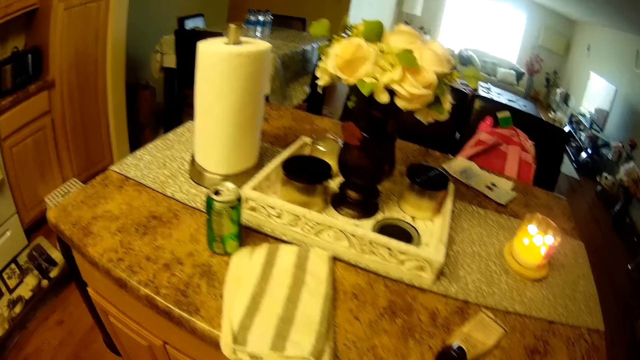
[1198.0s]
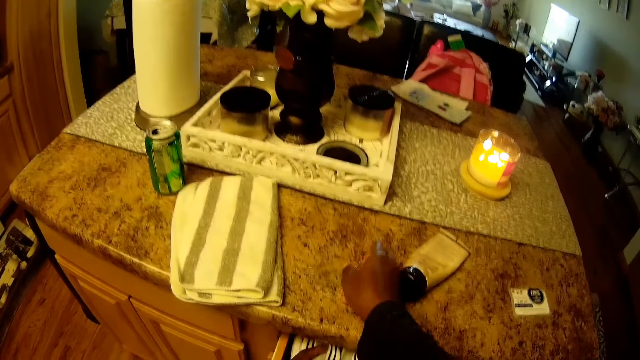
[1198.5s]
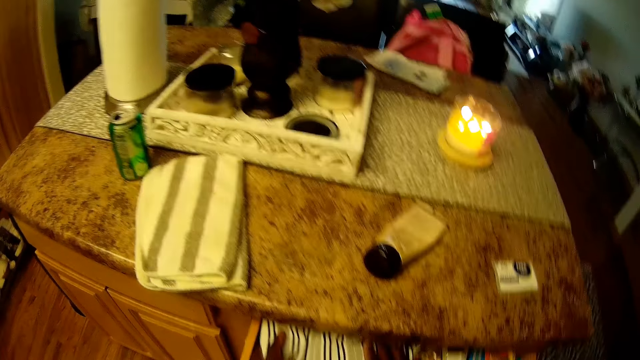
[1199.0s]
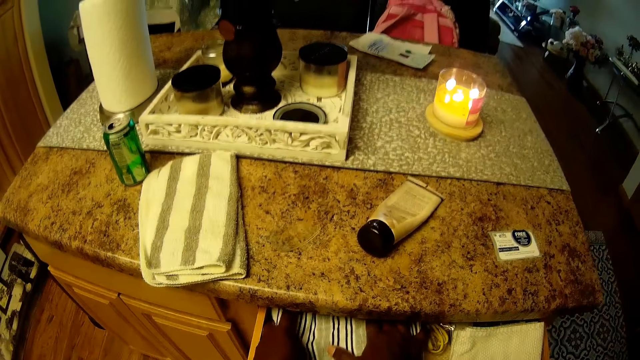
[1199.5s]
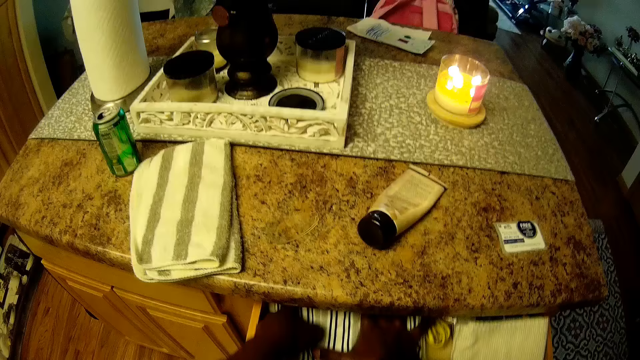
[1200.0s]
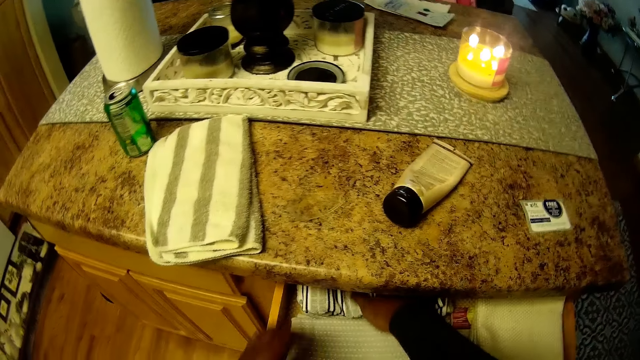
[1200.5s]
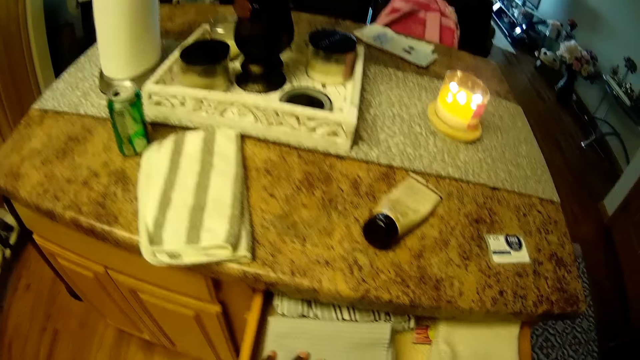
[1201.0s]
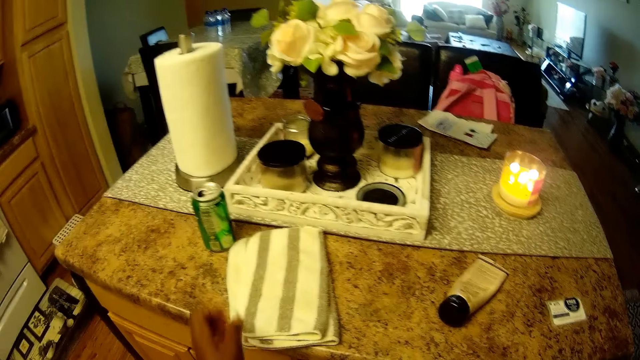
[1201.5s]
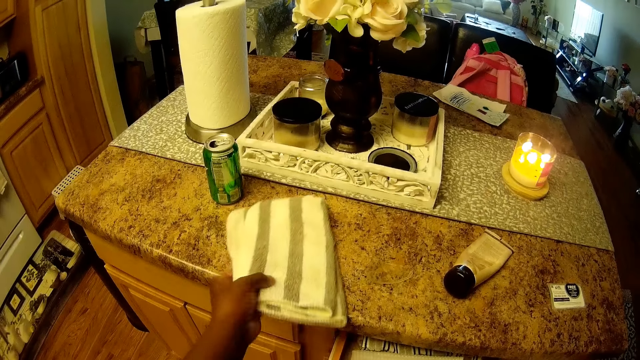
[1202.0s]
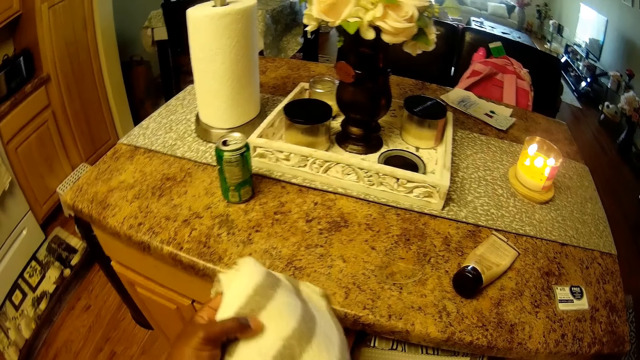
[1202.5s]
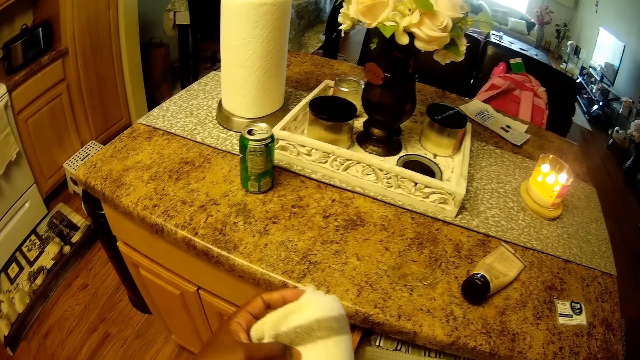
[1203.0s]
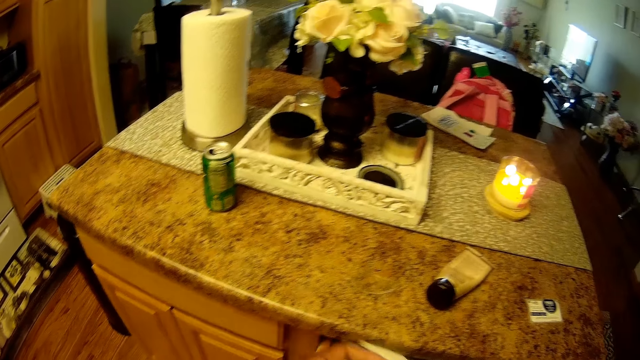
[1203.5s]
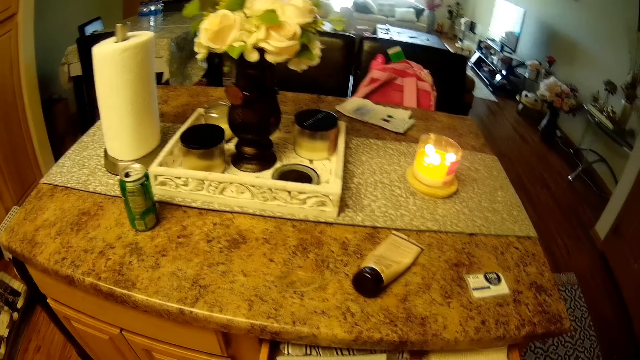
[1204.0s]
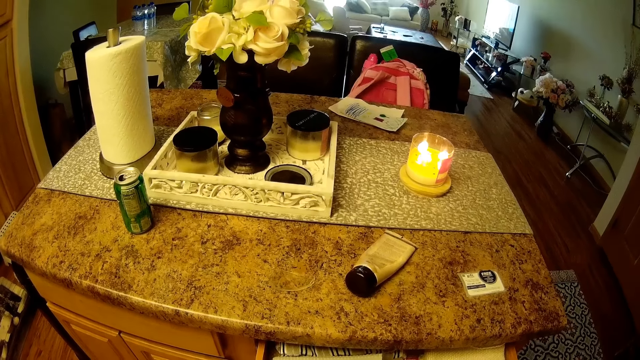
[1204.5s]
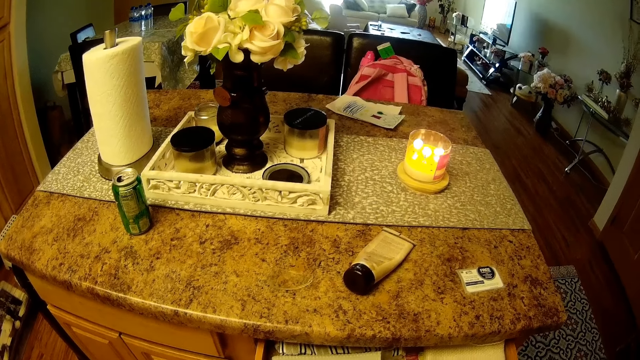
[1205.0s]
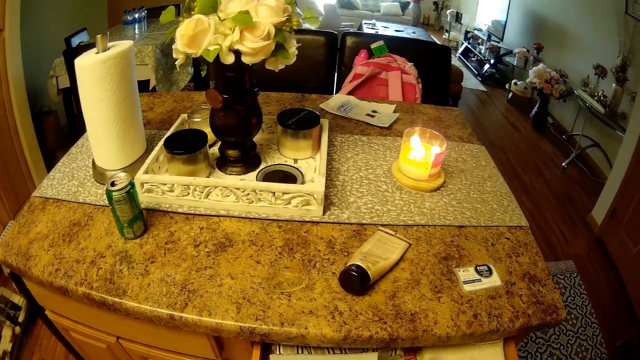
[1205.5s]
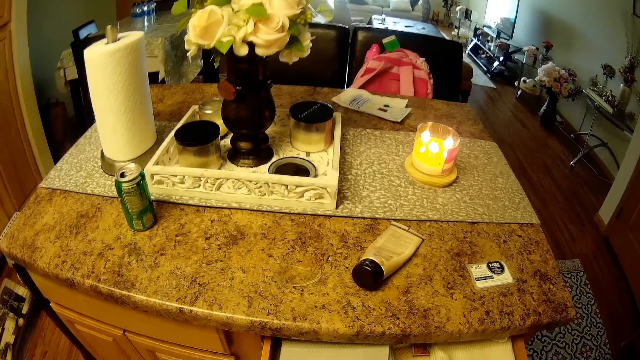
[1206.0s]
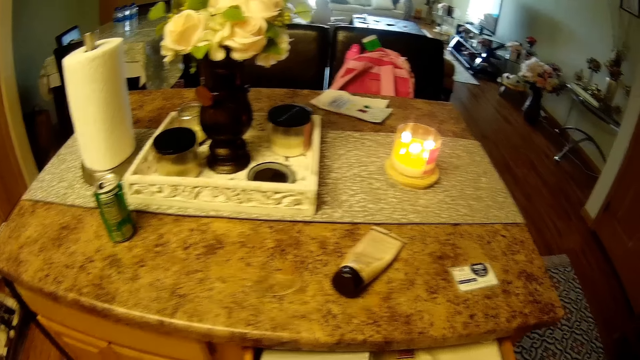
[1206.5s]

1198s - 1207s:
The camera wearer drops the cloth in a drawer with both her hands. She picks up a cloth from the table with her left hand.

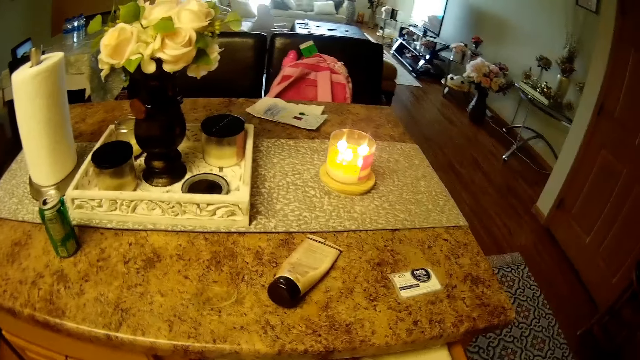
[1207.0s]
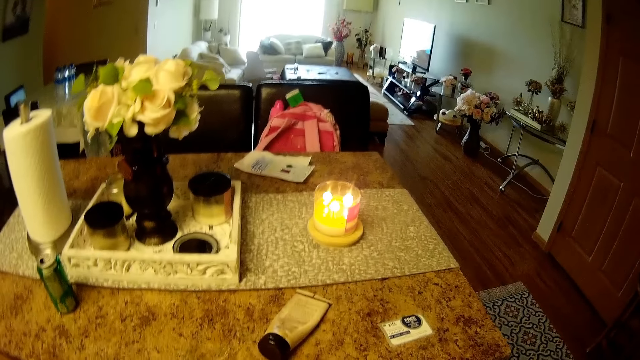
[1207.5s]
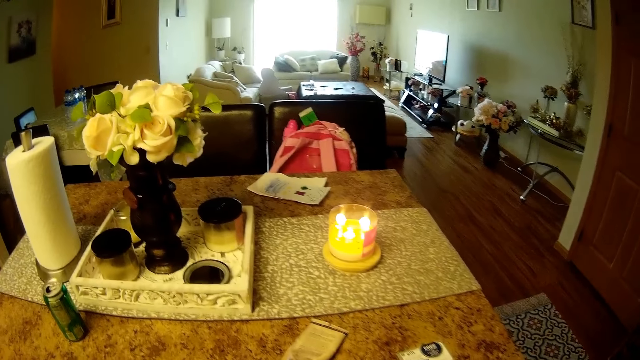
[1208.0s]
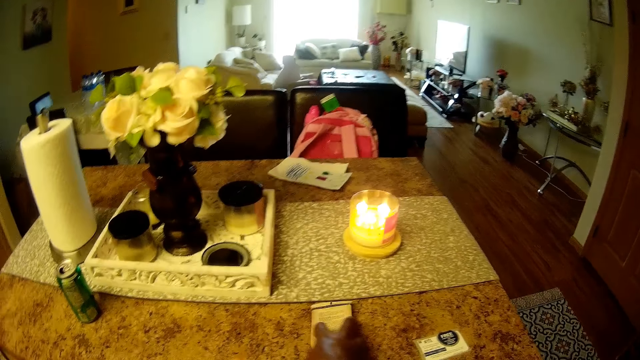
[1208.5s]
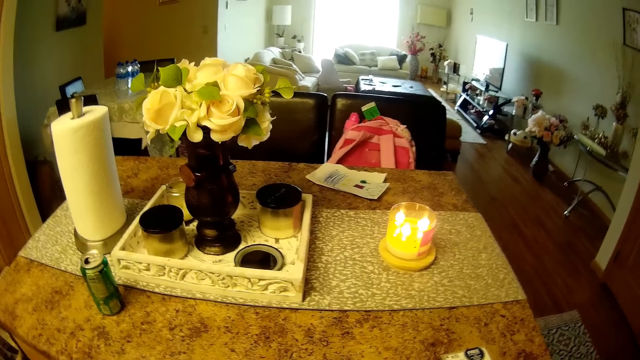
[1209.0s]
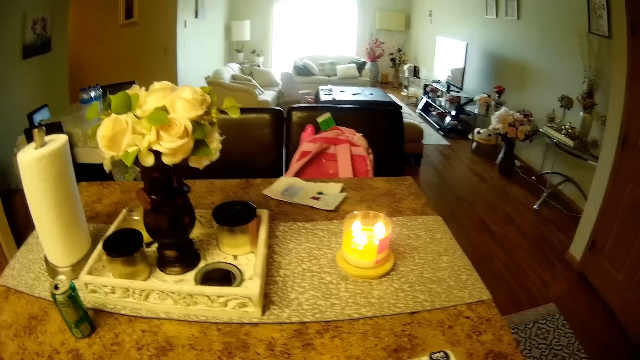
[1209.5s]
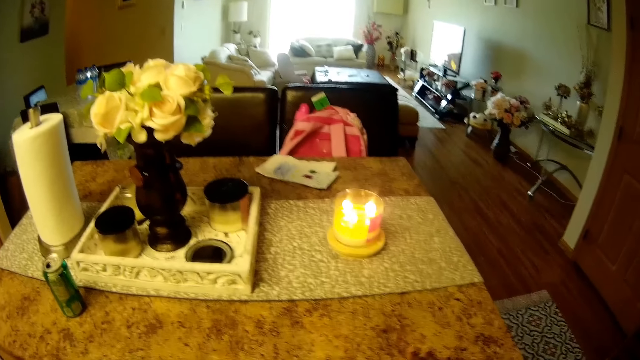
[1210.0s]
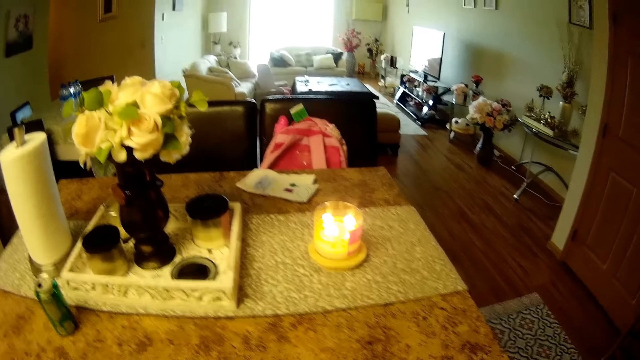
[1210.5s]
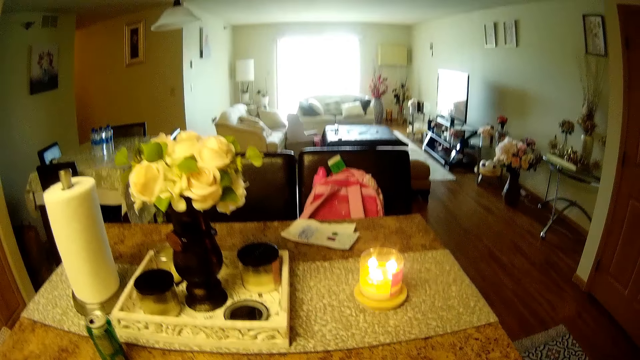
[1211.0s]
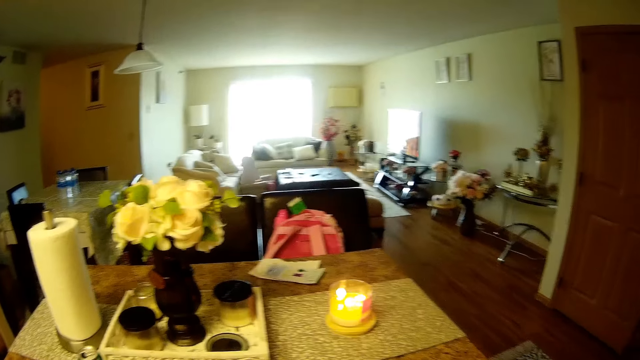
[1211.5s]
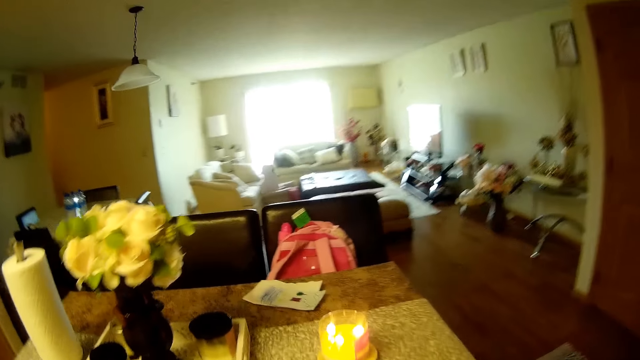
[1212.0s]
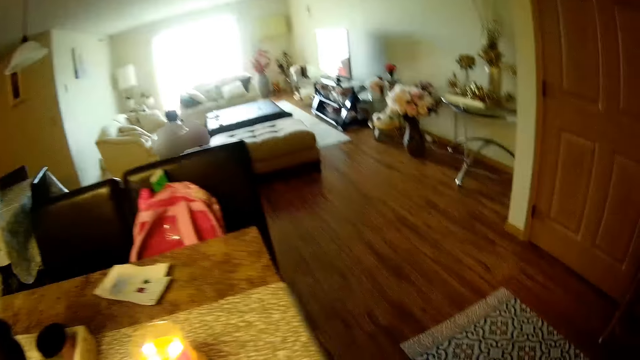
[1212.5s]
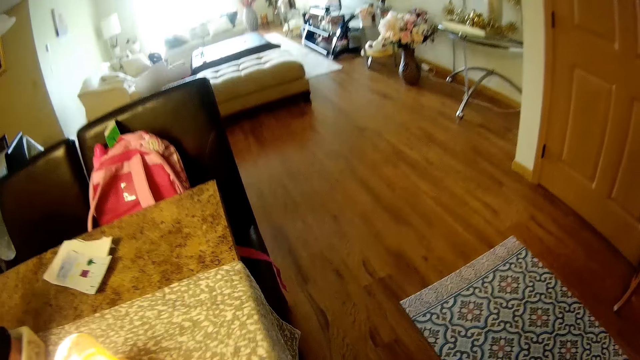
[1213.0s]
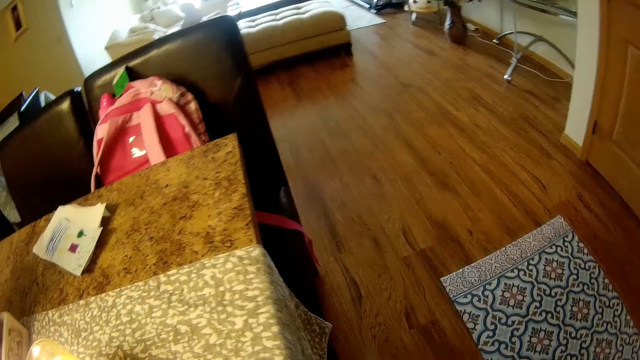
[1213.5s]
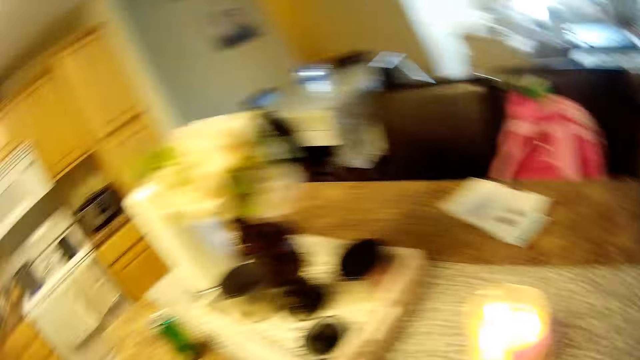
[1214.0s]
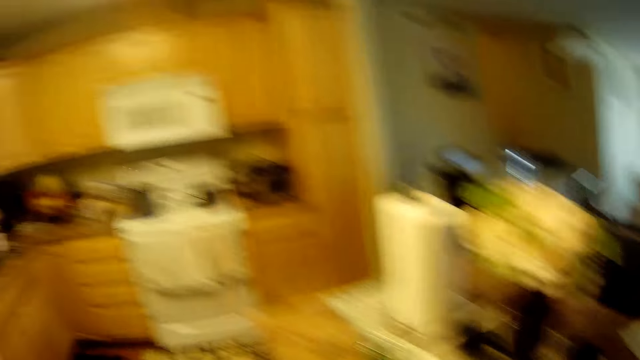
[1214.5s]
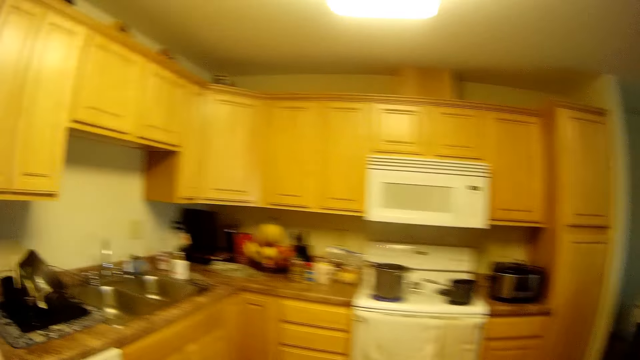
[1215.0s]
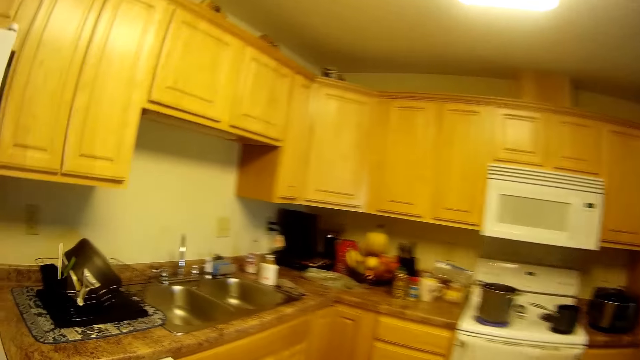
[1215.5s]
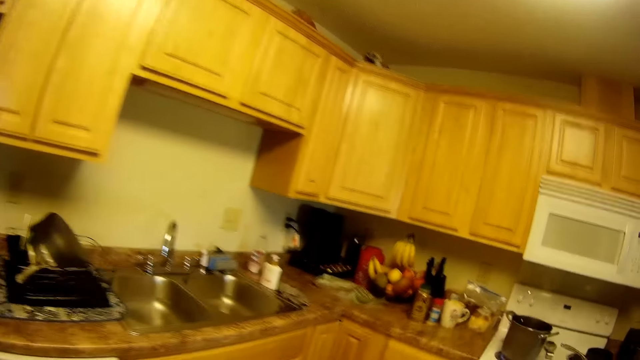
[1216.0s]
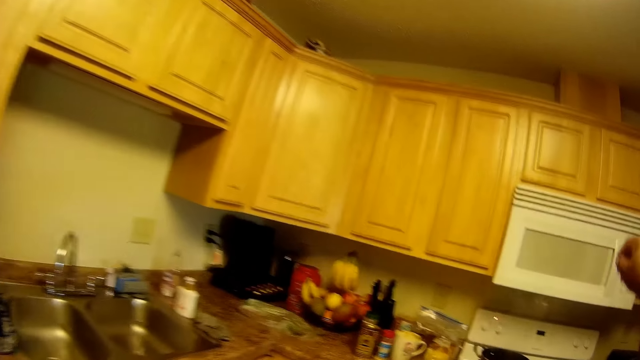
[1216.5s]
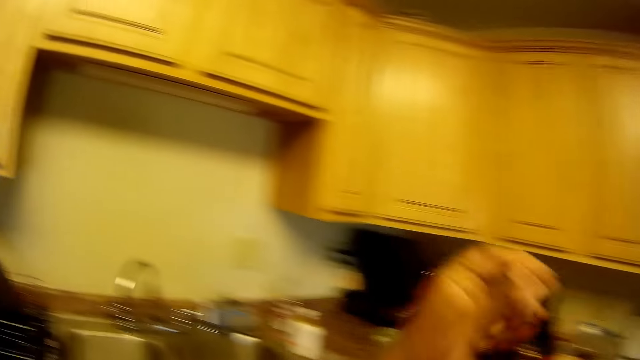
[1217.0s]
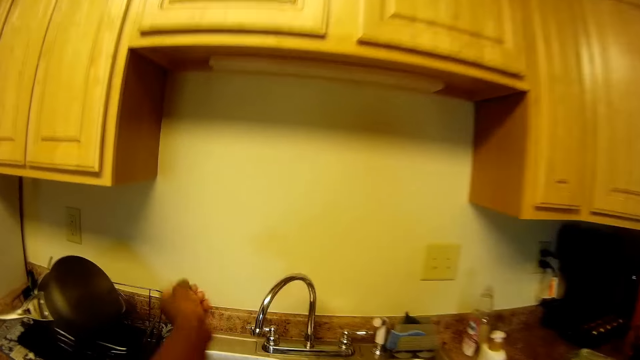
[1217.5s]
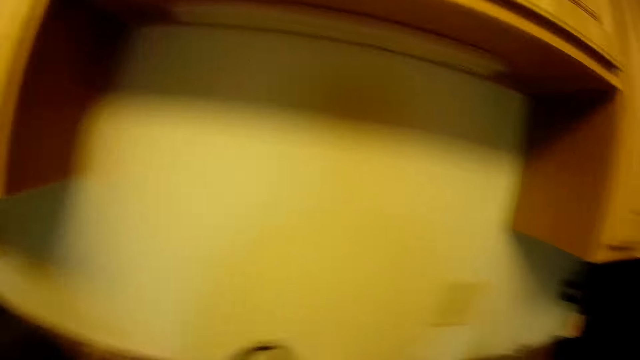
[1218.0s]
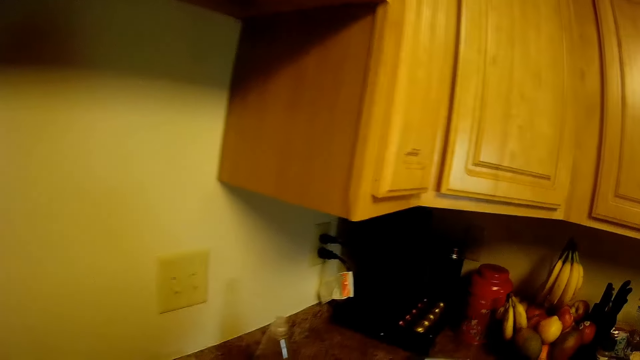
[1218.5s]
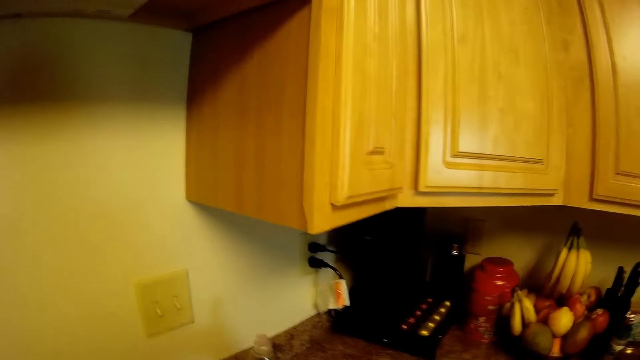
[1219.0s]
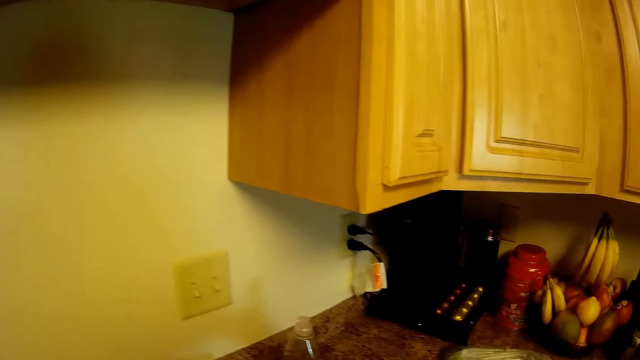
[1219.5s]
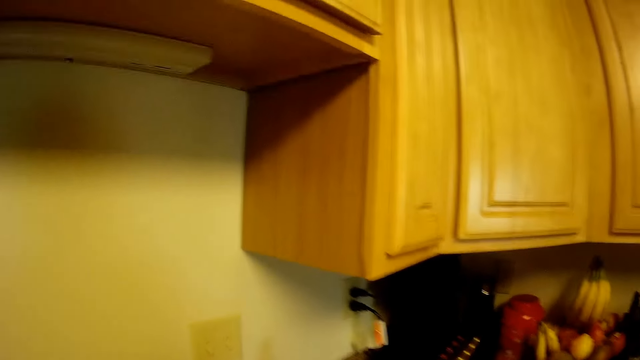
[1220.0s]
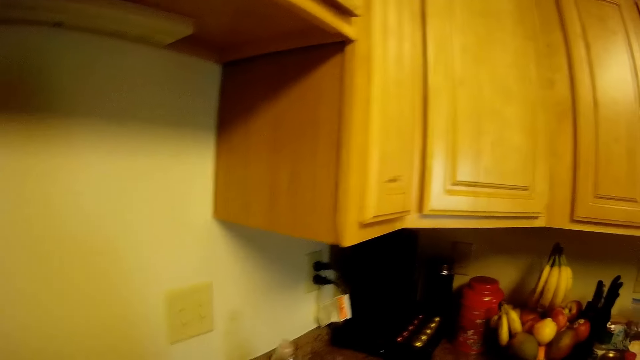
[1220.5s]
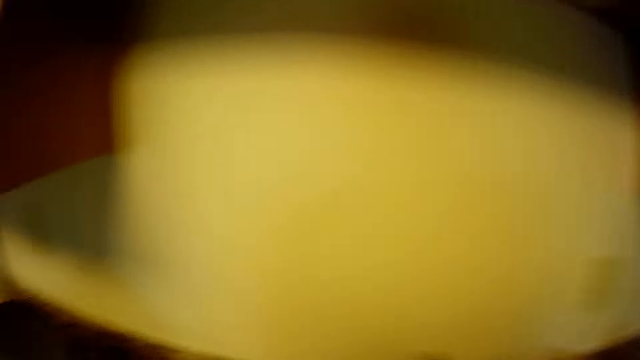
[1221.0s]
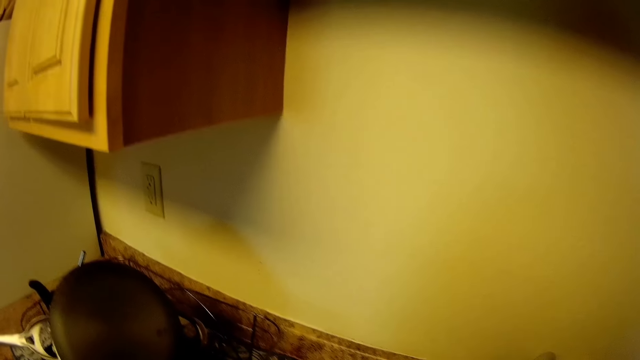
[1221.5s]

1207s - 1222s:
The camera wearer picks up the paste tube from the table with her right hand. She looks around the house. She uses the kitchen tap.
